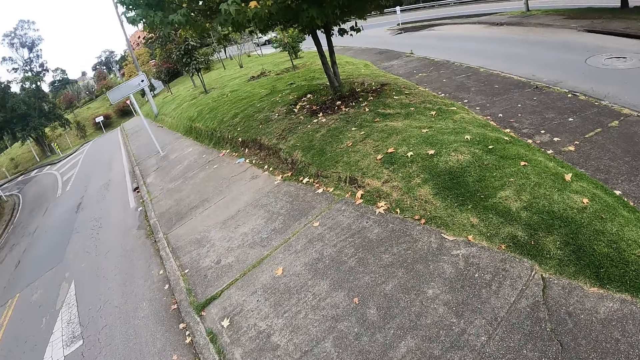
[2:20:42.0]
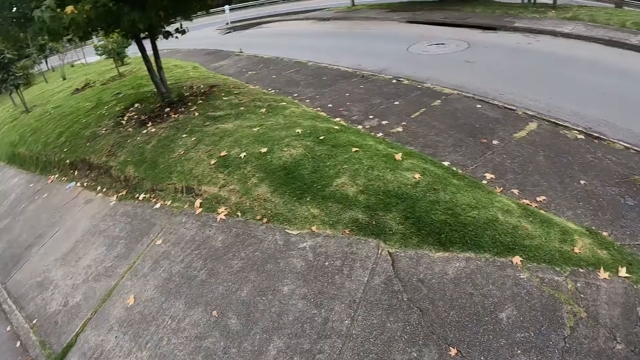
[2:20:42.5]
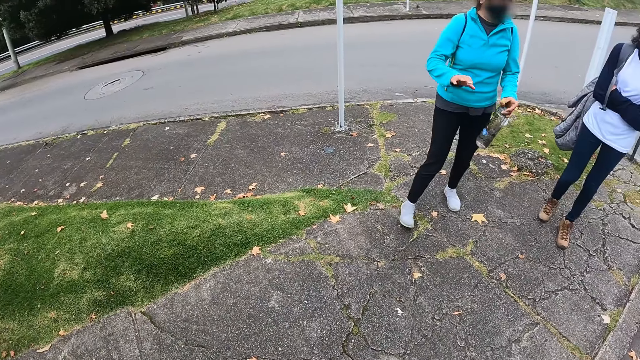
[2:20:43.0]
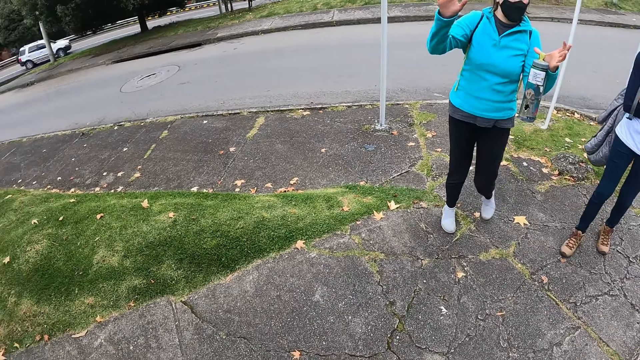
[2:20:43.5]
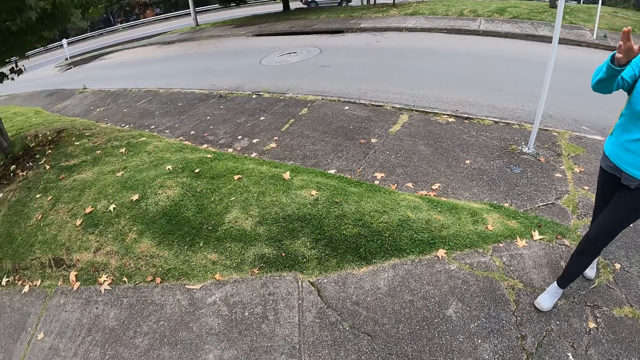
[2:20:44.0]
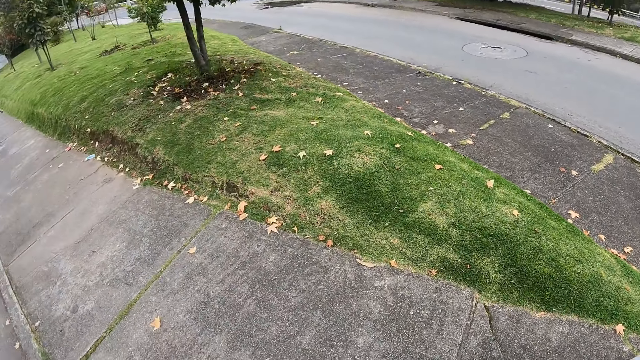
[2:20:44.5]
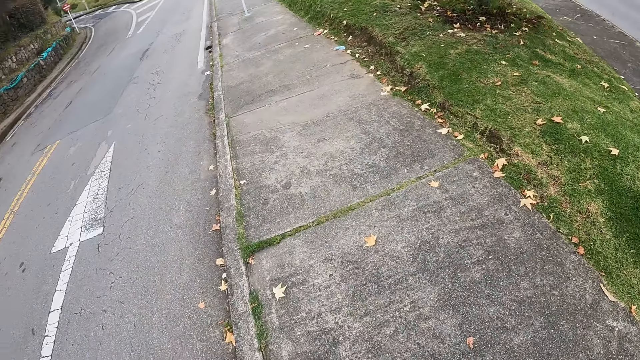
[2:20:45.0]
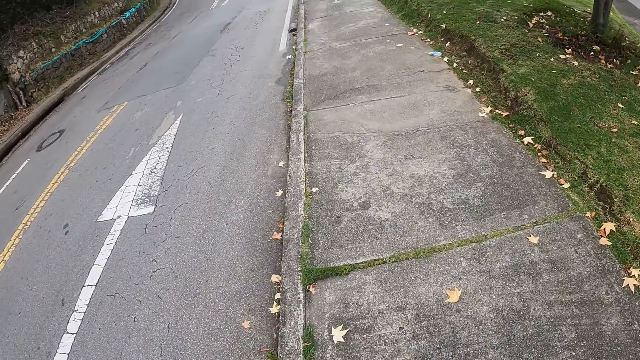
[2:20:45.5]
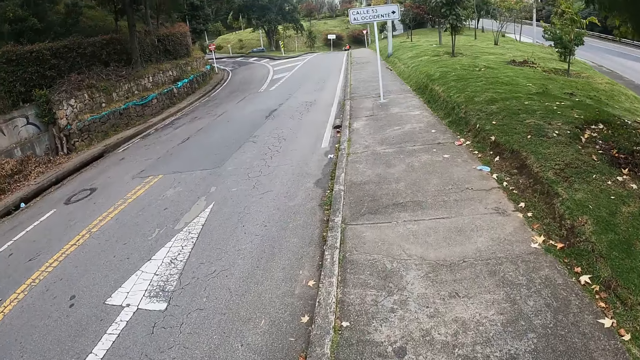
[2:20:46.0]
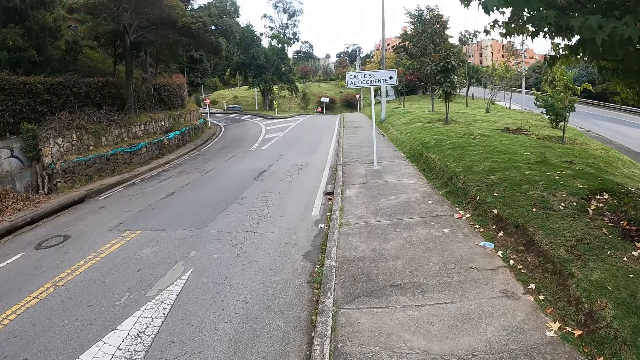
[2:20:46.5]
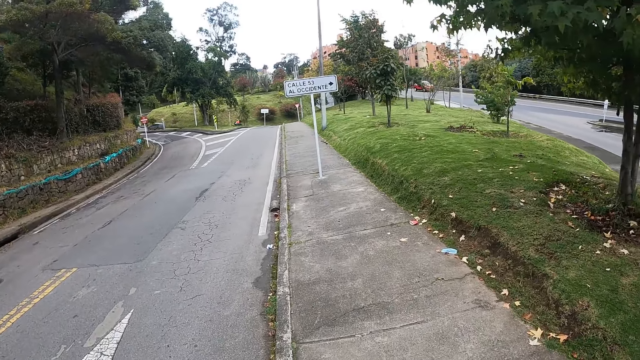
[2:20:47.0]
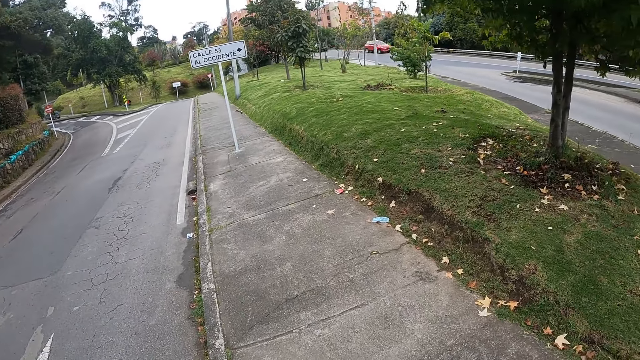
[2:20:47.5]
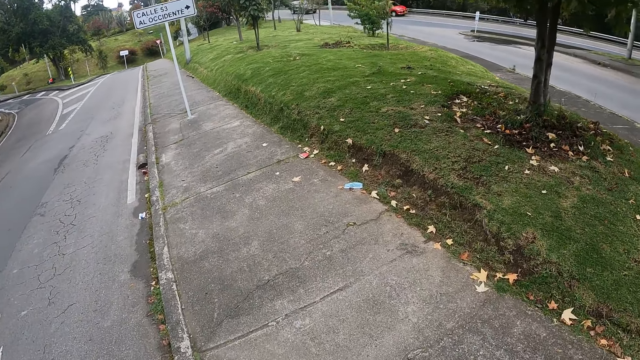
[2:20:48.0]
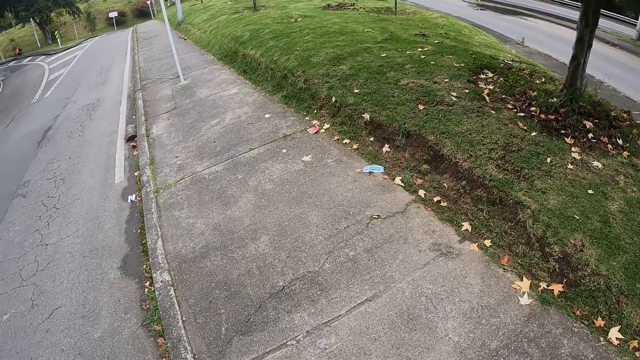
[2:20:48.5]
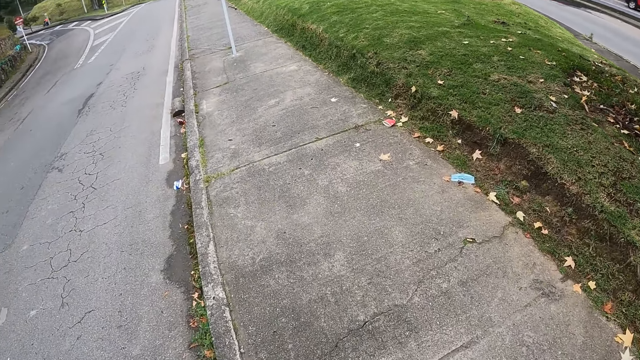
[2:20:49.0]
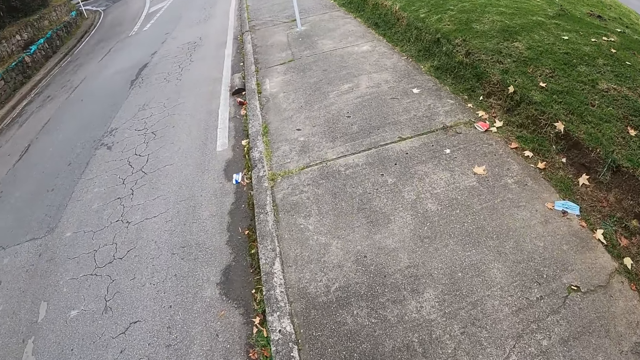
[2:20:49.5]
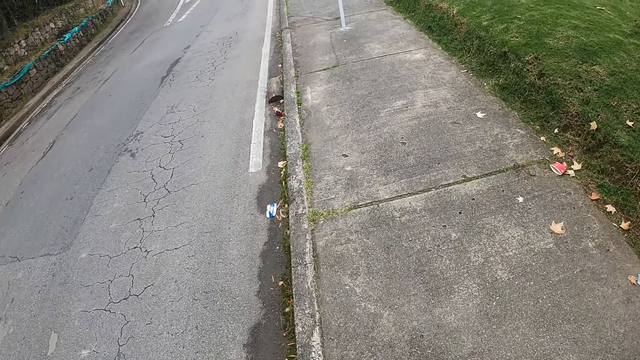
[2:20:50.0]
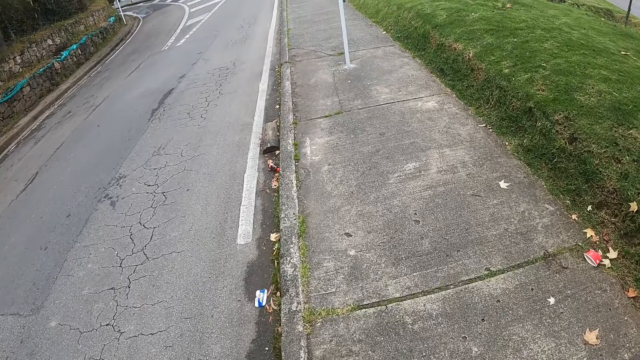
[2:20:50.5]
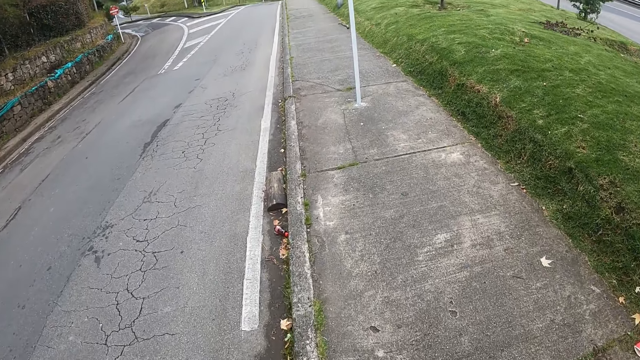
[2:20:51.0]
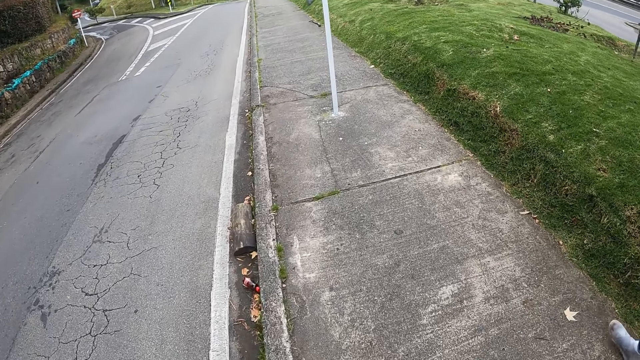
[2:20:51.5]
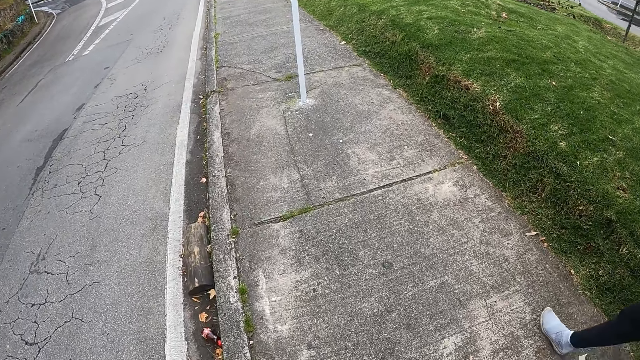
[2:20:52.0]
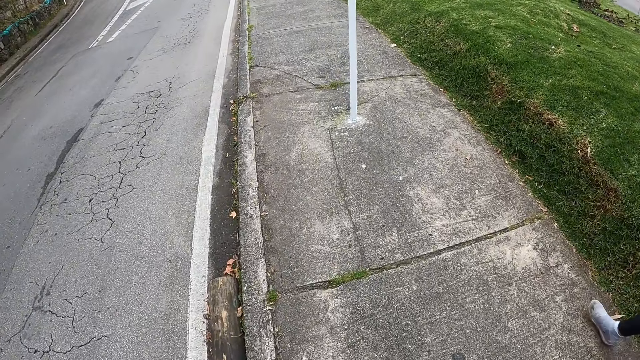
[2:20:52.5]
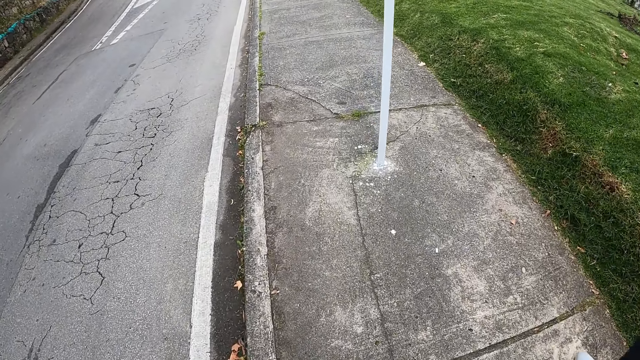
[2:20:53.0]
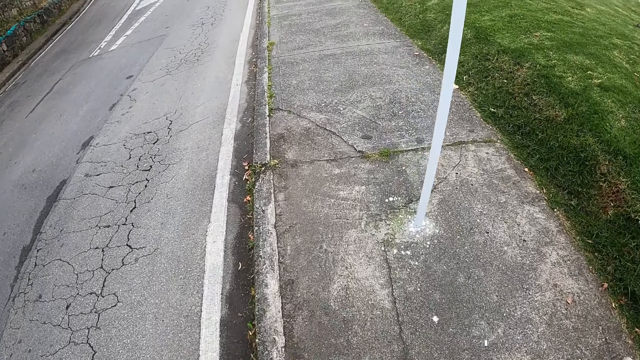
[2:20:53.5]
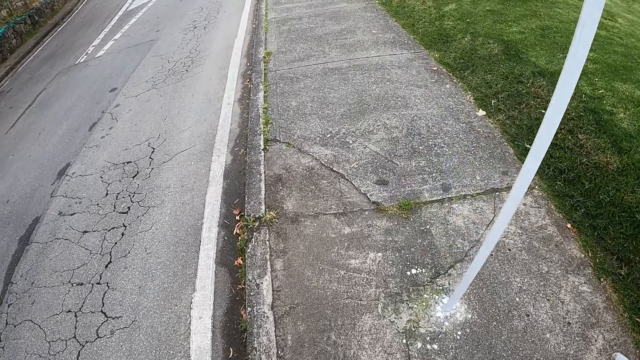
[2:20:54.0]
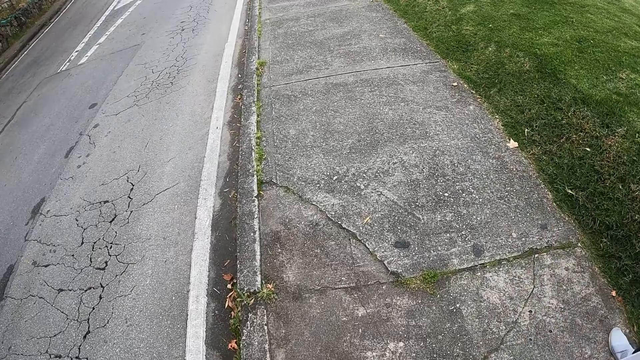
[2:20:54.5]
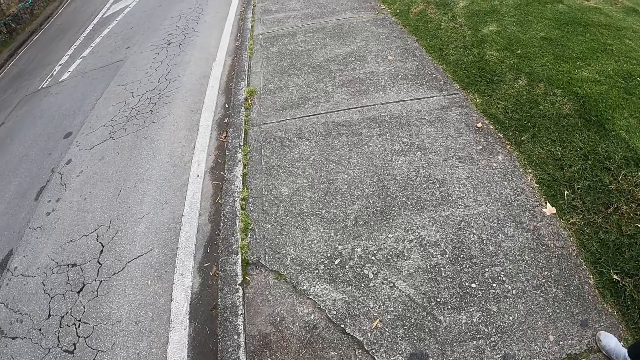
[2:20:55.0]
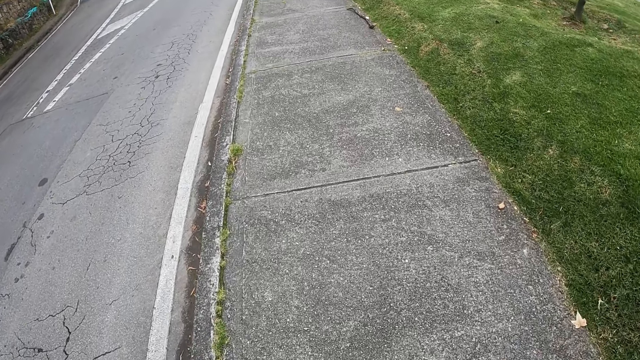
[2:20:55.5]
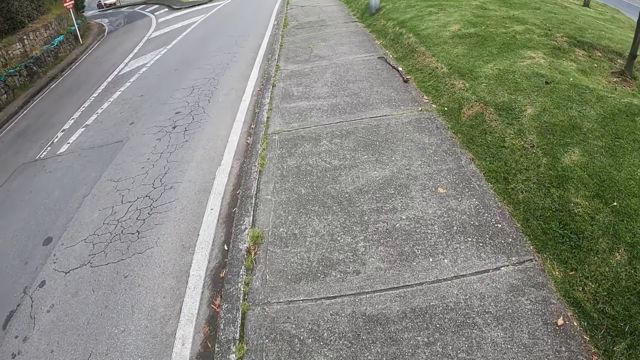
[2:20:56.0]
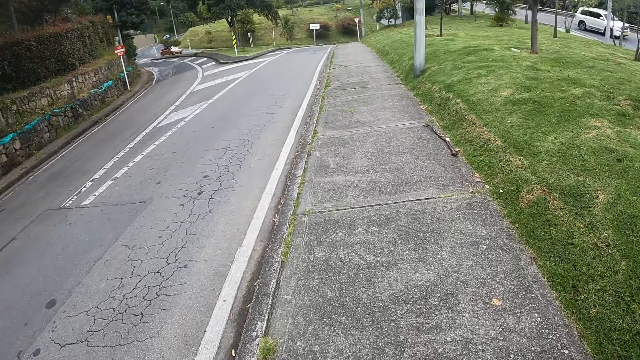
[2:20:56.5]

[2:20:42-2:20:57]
A lady steps forward. The camera wearer interacts with a woman and another woman. They walk on the roadside. The lady walks on the roadside.

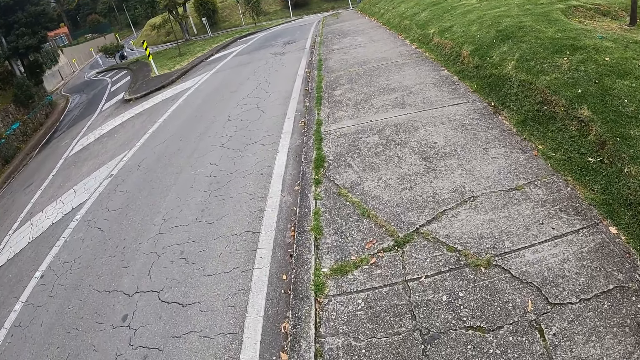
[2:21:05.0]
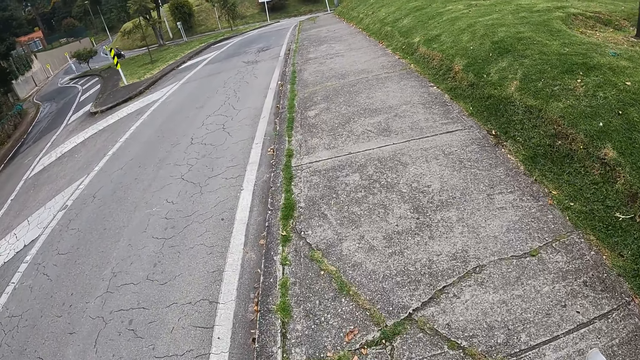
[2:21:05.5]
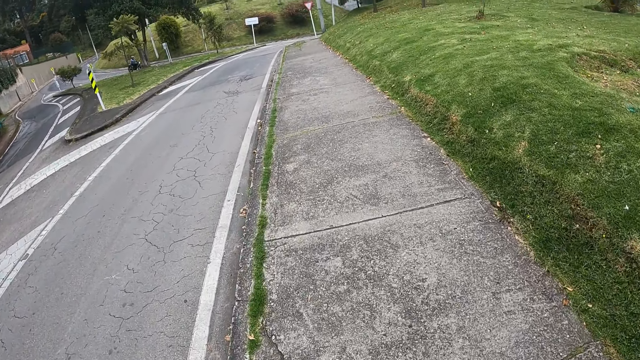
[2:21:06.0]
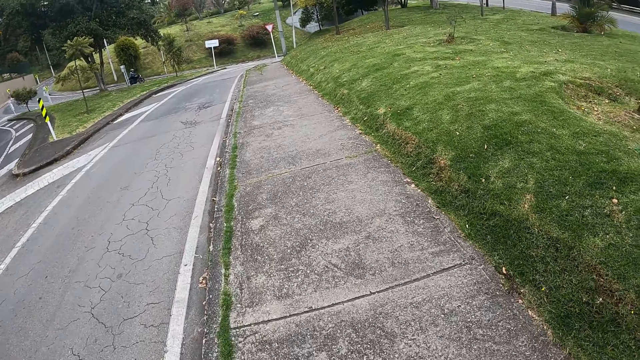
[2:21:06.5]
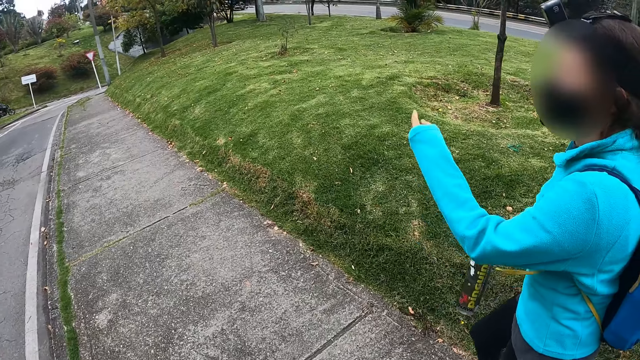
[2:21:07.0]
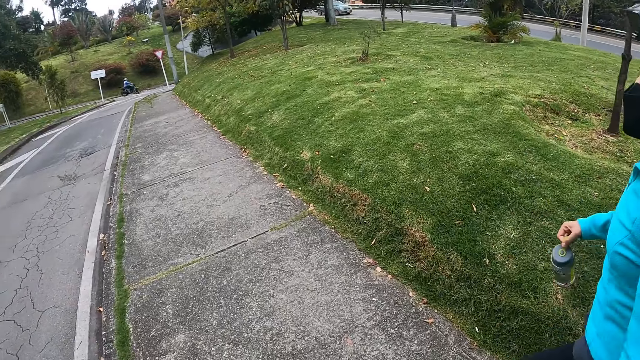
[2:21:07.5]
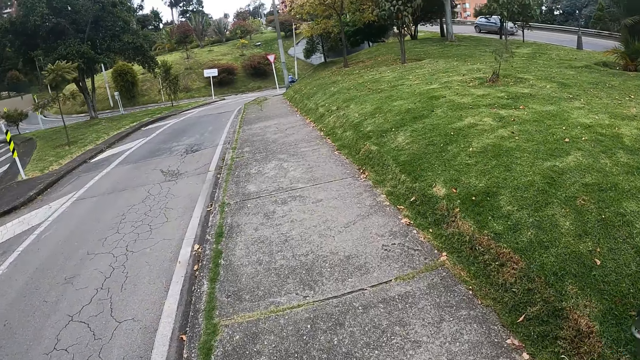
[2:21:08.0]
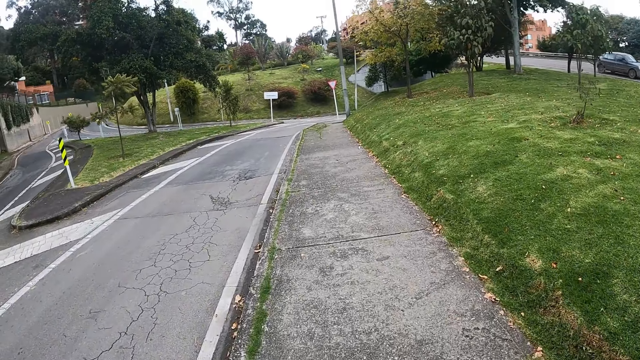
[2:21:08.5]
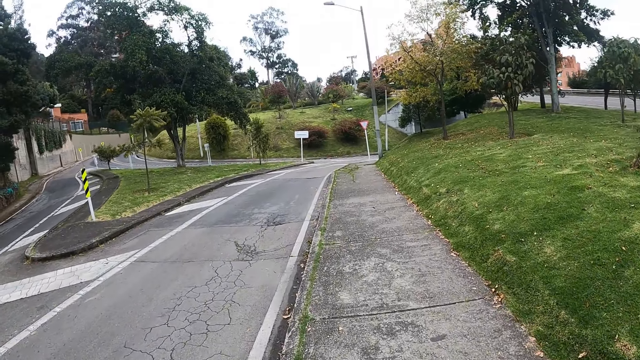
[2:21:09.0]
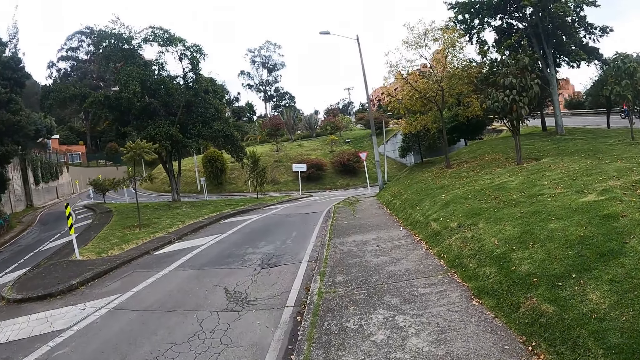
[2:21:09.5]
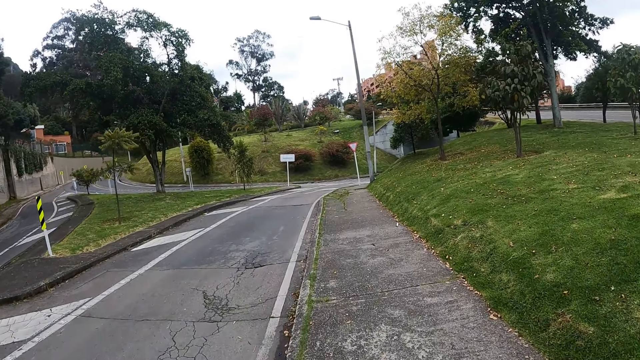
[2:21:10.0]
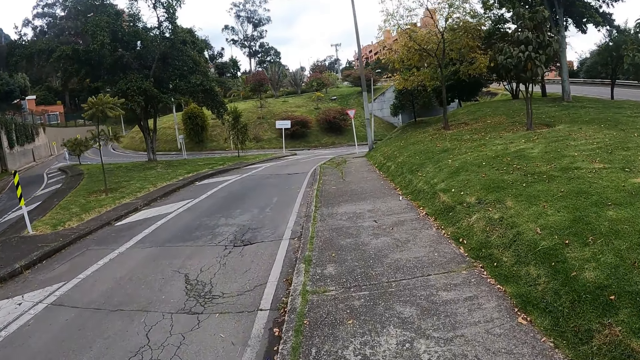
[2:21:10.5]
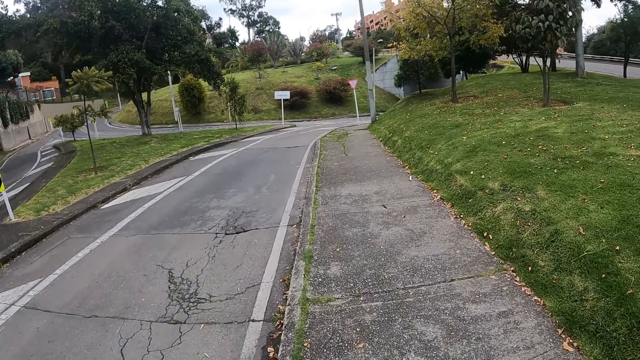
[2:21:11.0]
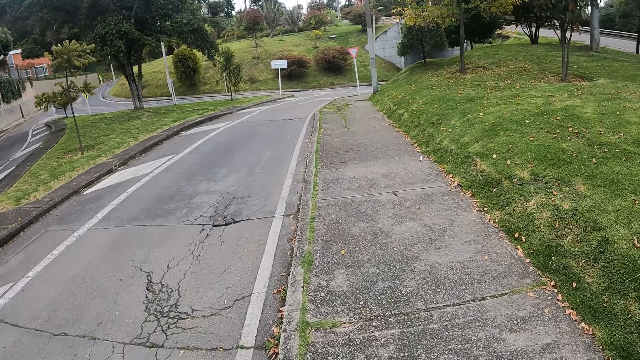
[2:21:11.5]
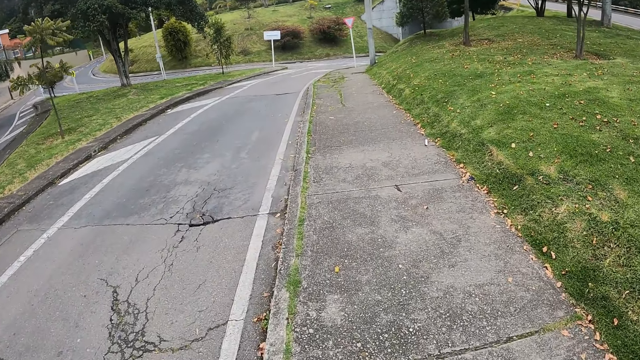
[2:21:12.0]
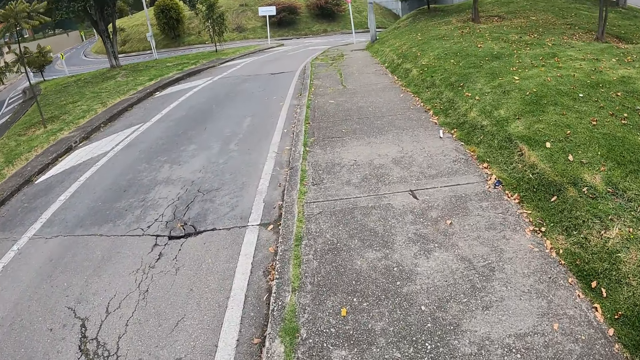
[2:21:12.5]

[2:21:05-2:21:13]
The camera wearer walks on the roadside.
